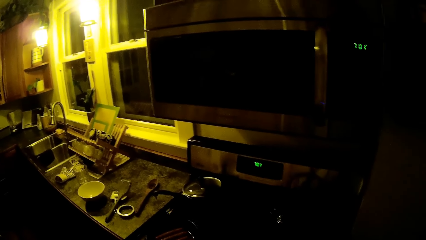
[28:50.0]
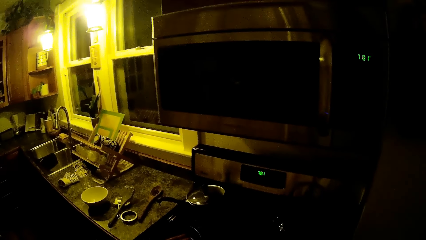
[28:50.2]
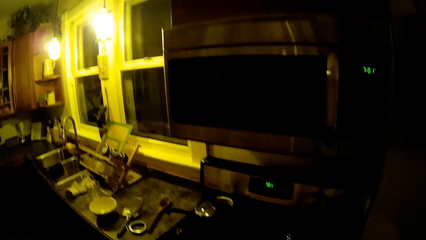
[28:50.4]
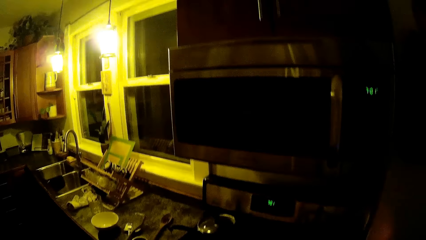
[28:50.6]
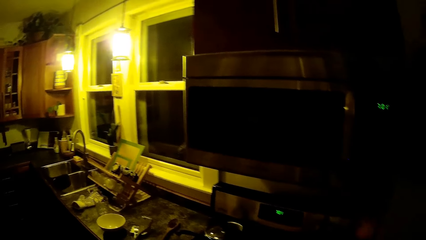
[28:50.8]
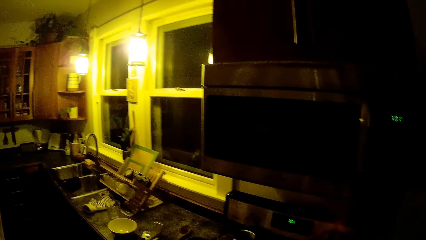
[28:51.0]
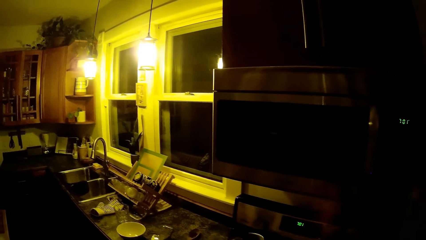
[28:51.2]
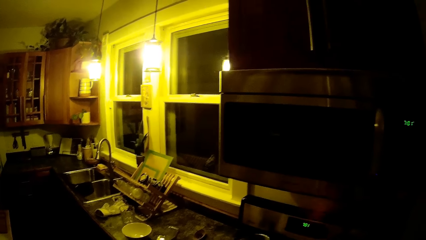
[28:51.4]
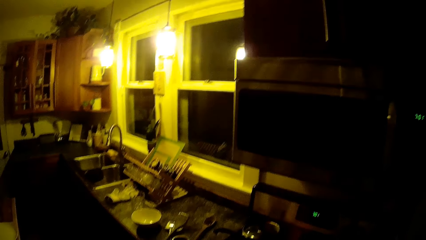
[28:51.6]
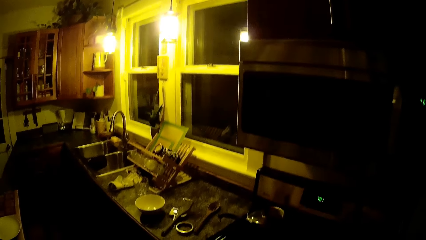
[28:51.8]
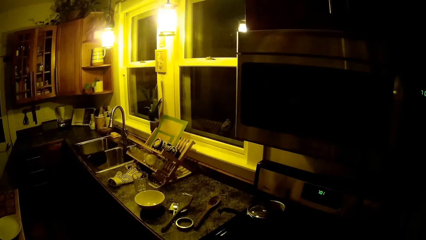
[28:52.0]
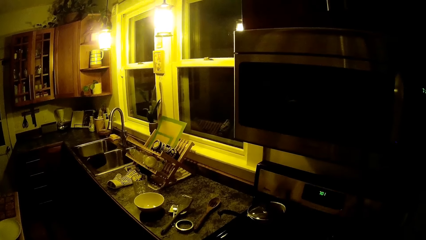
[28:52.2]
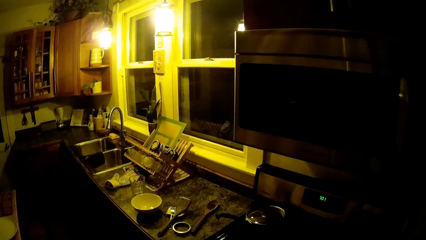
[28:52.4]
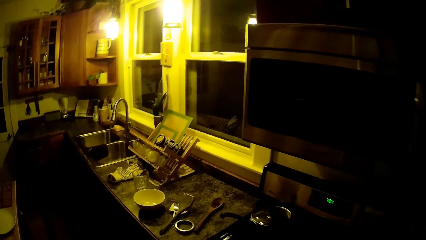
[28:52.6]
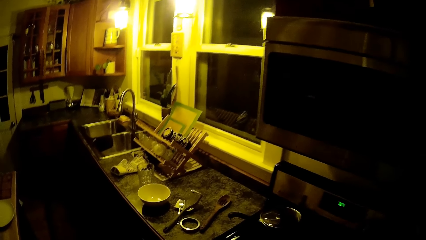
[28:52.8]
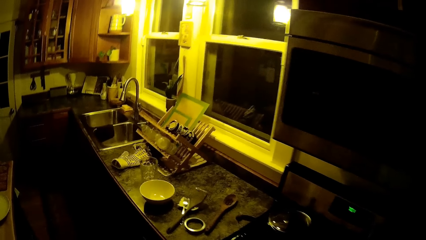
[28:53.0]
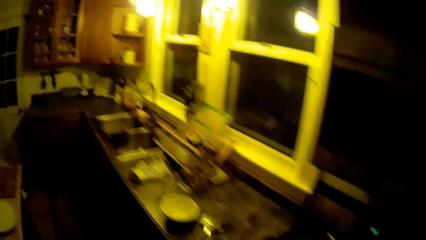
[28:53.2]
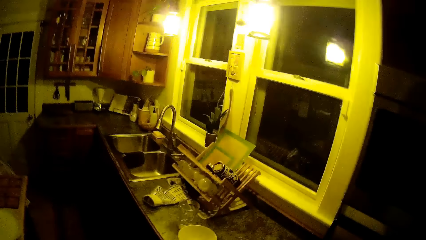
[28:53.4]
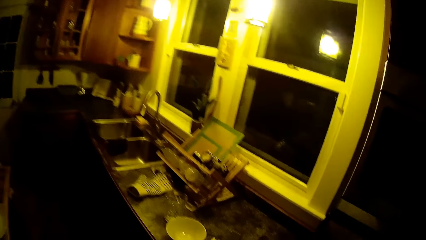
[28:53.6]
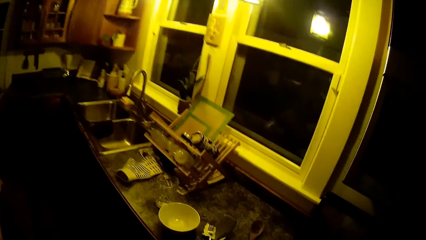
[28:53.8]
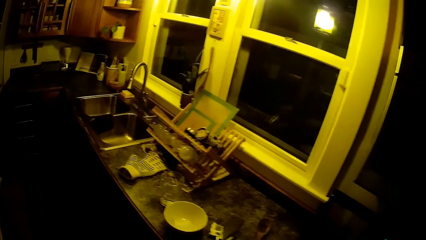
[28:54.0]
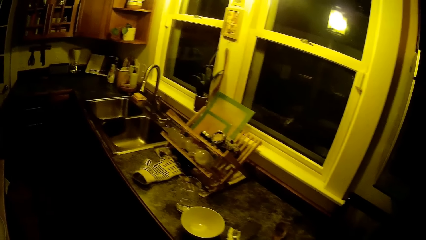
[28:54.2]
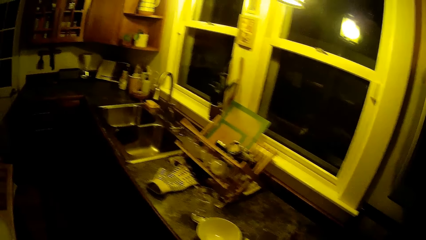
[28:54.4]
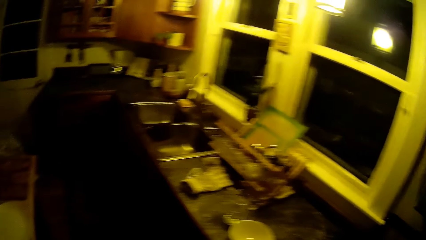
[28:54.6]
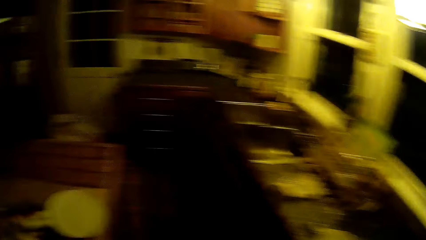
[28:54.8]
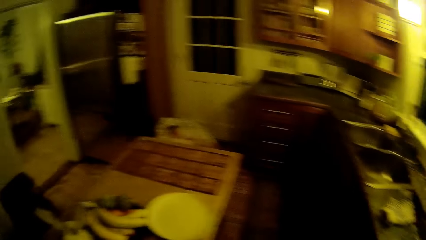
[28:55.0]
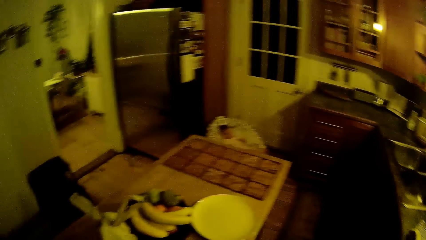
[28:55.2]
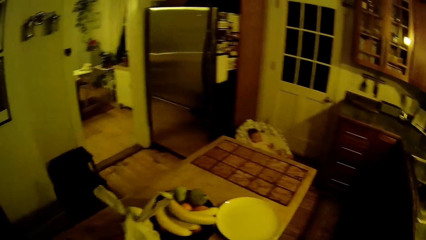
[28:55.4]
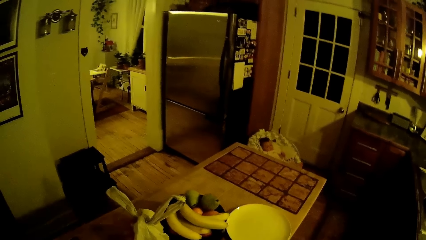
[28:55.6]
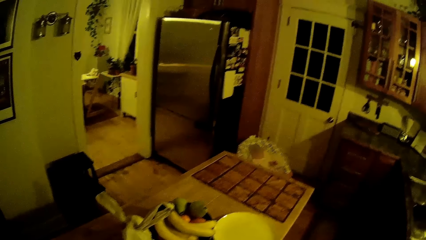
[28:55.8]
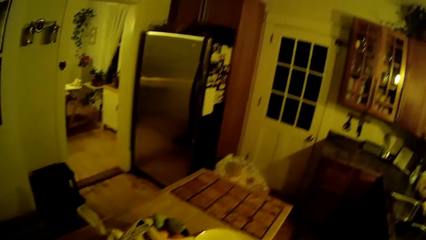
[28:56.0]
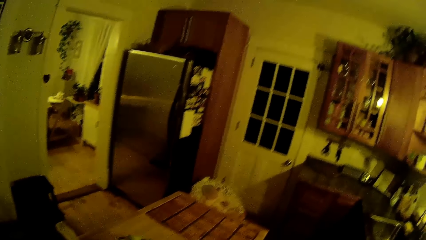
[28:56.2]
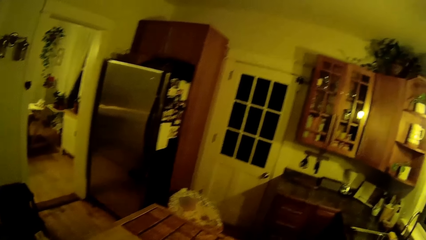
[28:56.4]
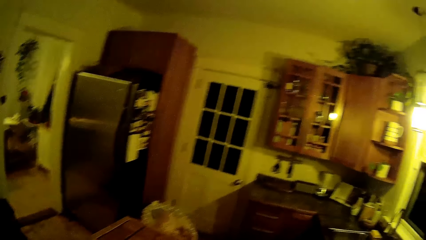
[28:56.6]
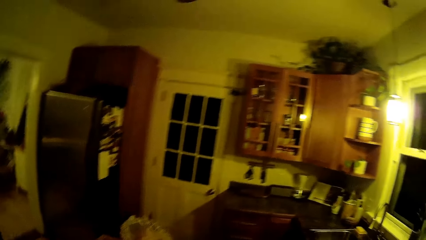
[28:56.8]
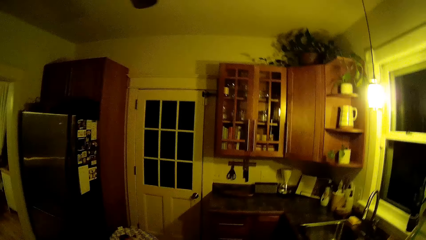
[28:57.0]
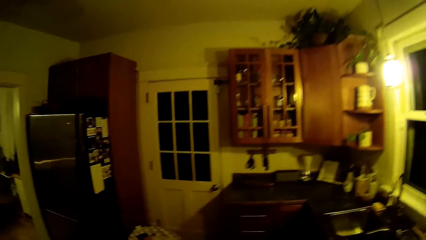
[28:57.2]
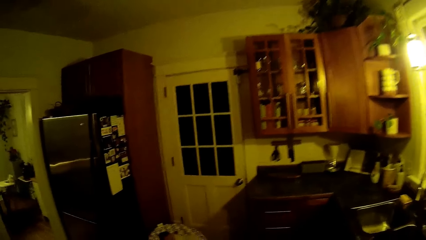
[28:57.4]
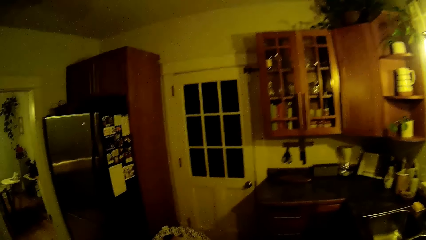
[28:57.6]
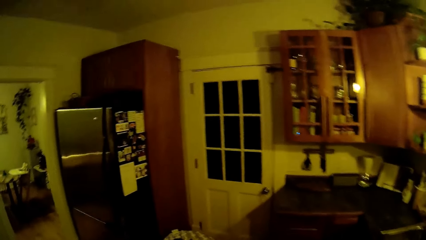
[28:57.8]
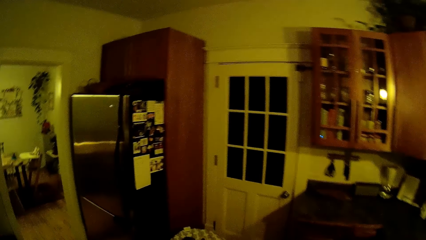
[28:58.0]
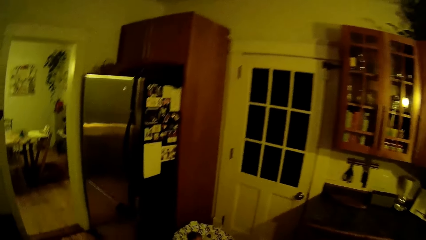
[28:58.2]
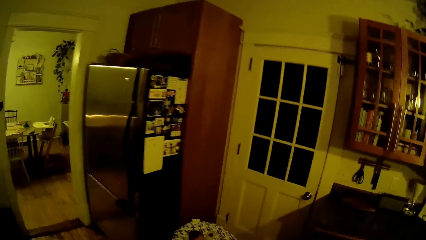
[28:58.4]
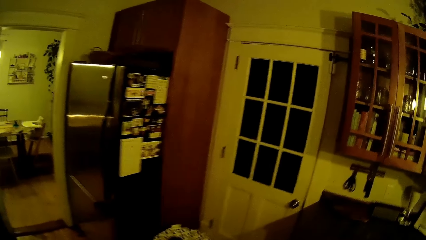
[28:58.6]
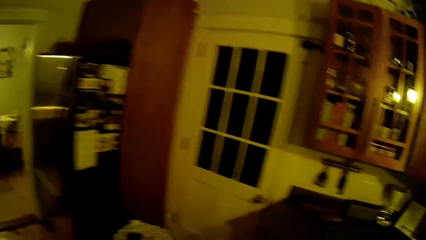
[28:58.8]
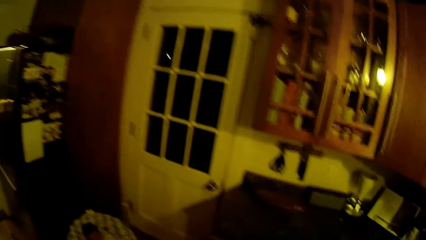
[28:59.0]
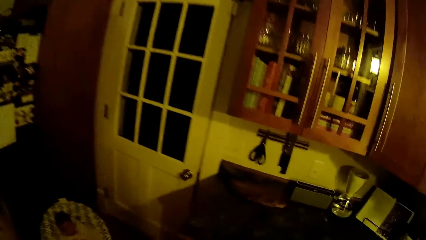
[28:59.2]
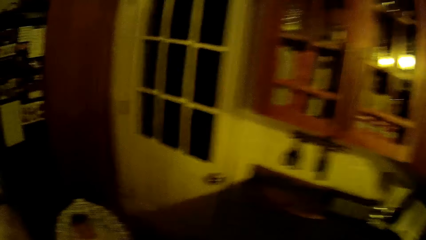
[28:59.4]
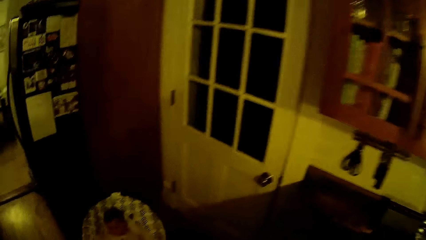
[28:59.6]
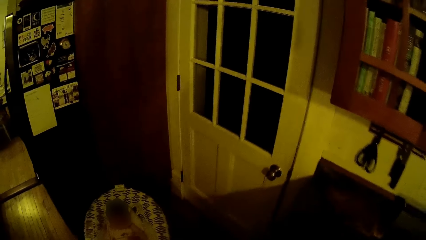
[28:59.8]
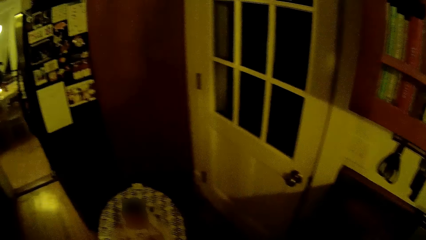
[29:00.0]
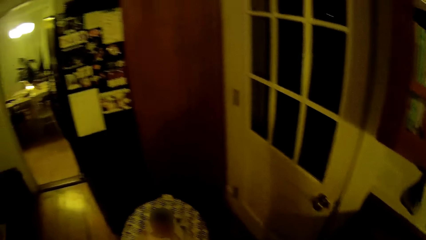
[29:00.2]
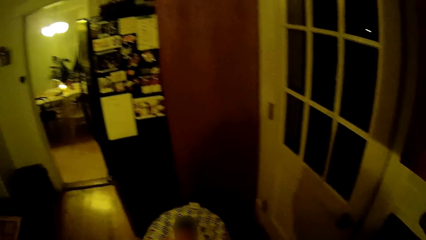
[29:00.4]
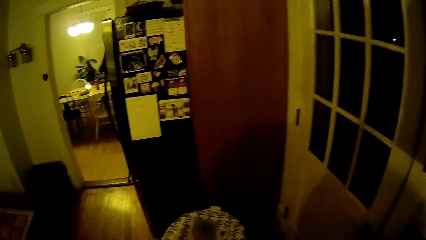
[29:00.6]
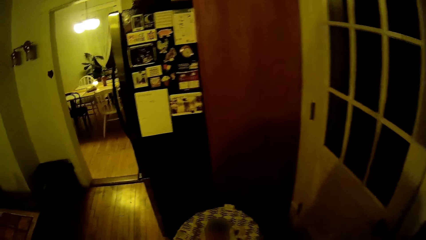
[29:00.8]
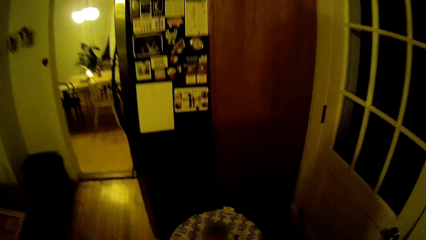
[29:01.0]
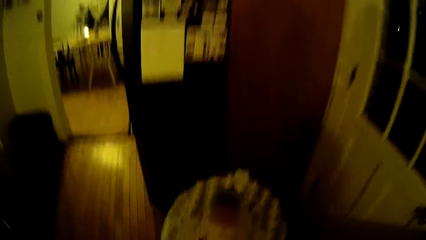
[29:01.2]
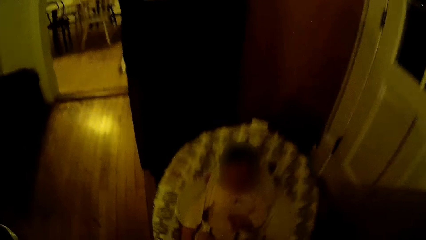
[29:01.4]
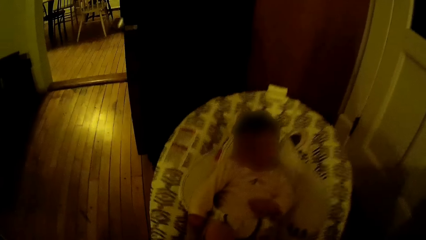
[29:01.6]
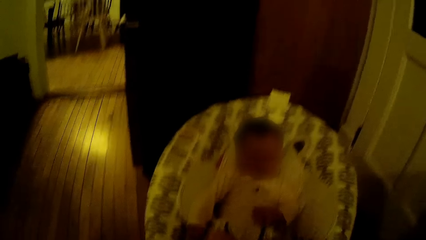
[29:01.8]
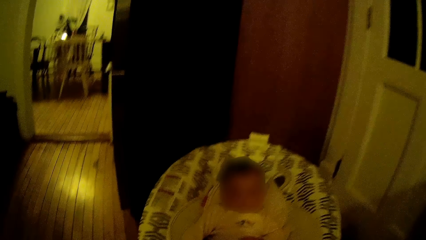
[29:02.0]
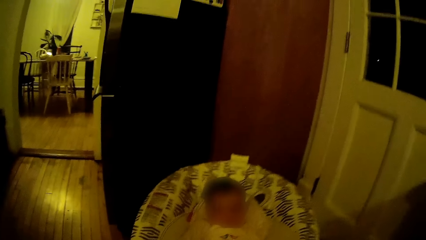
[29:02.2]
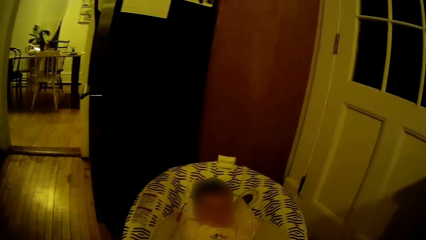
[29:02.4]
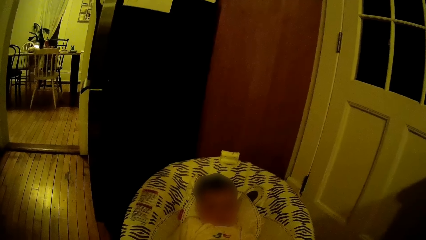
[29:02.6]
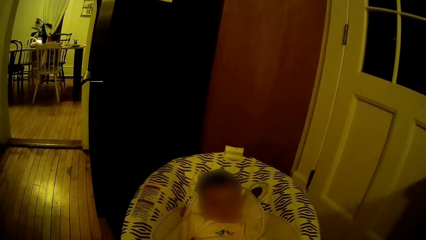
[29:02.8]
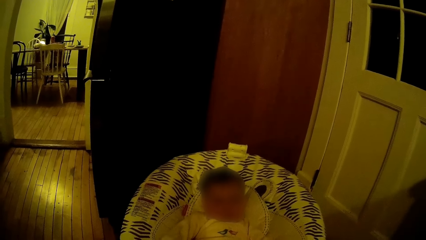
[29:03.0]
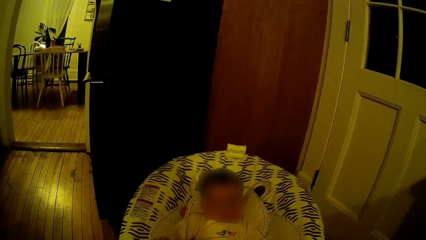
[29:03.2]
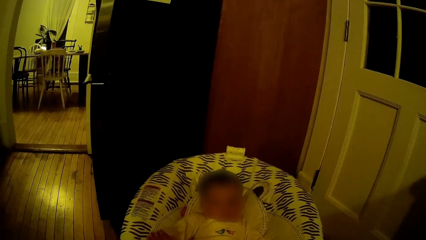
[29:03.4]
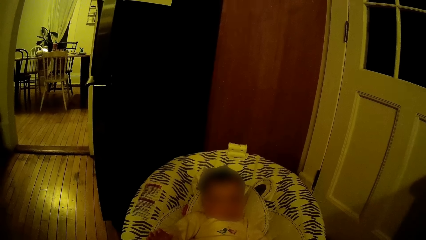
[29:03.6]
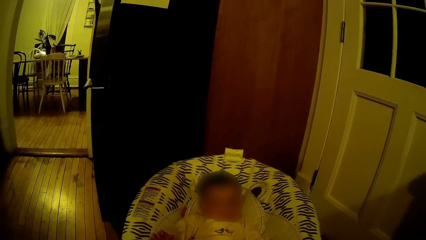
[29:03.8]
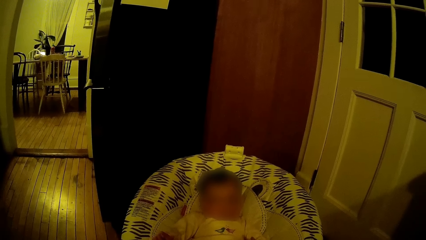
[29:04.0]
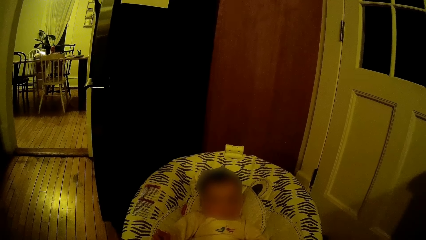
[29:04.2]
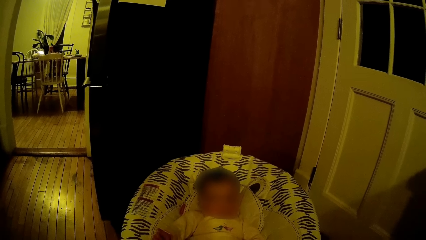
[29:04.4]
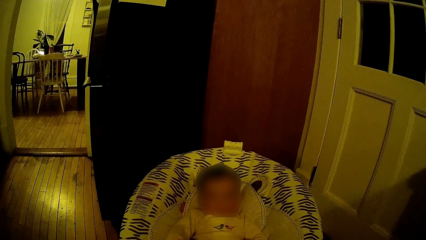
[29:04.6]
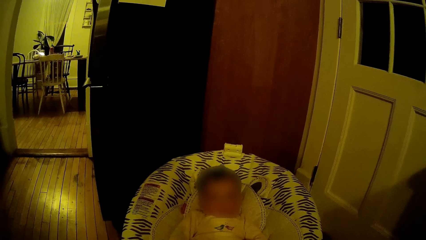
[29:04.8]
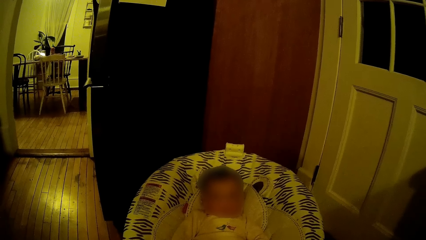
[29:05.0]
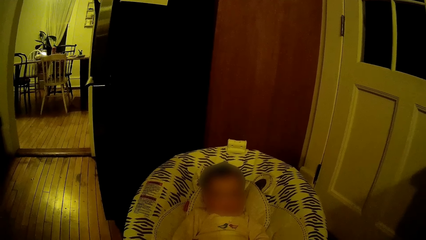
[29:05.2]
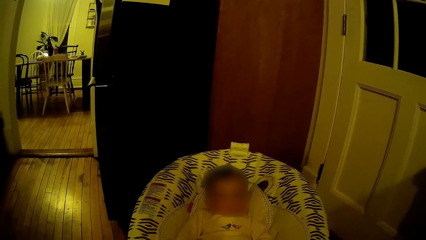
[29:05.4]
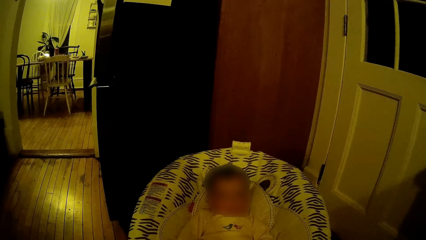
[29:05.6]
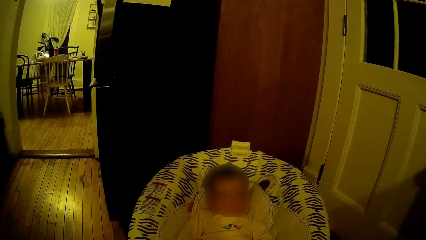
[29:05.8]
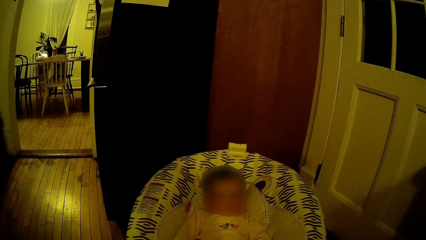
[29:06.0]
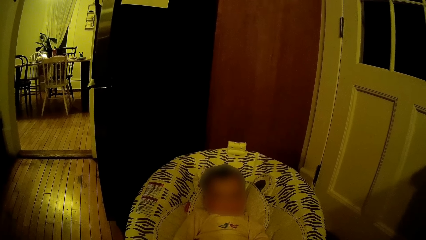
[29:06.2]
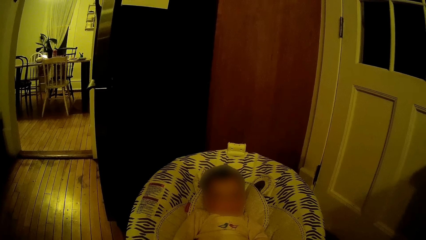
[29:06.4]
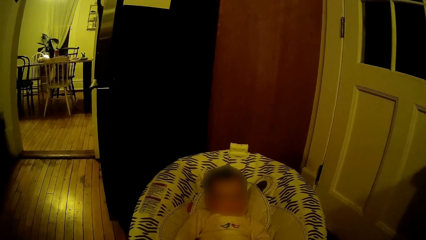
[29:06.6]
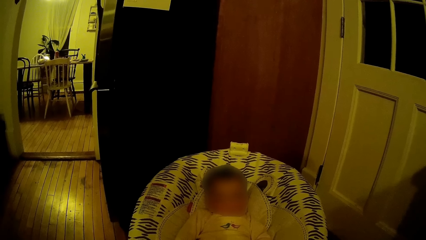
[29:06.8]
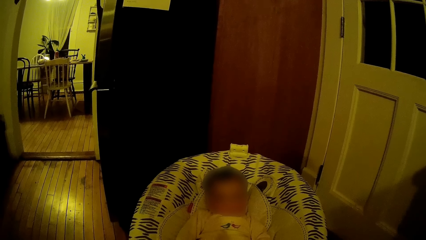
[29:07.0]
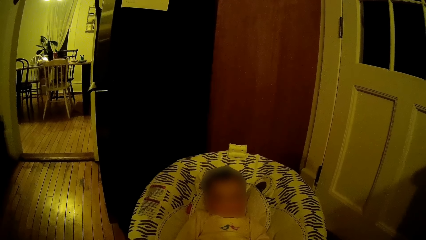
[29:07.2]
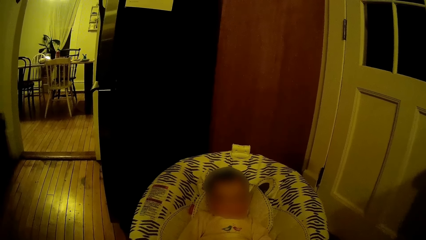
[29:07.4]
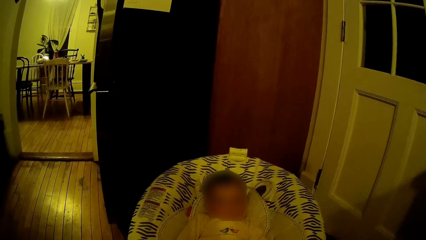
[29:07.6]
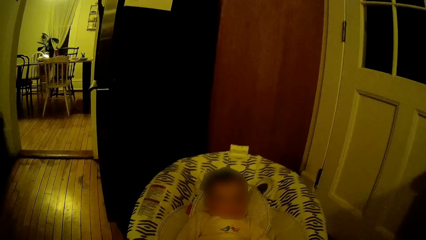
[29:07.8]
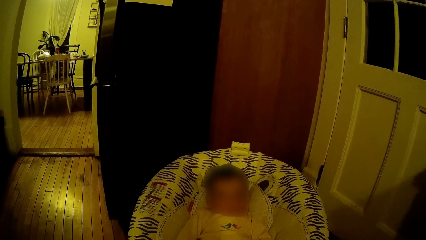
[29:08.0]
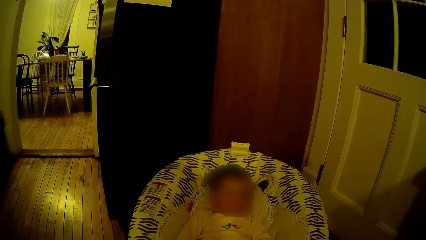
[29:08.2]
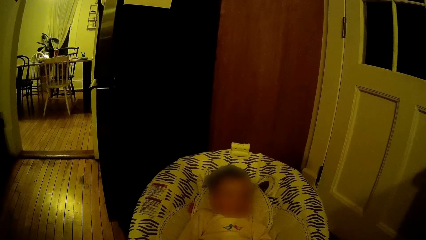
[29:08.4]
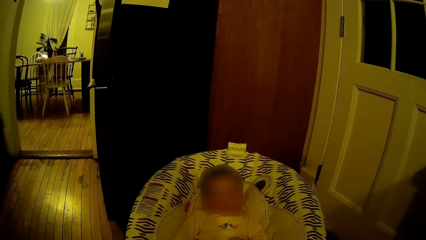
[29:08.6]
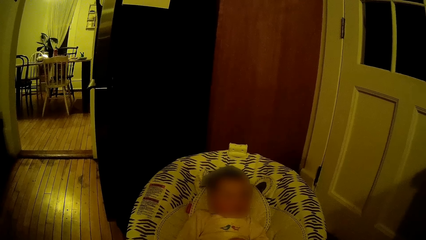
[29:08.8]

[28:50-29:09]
A man wipes the floor. The camera wearer walks around the room. They walk around the room again. They interact with a baby. They talk to the baby.
